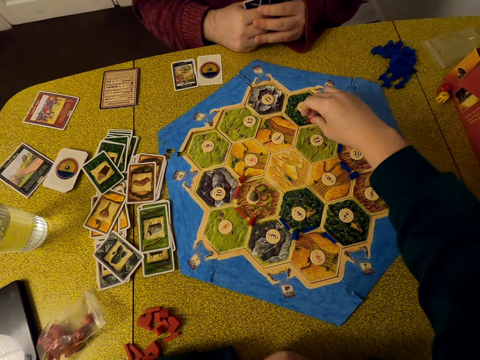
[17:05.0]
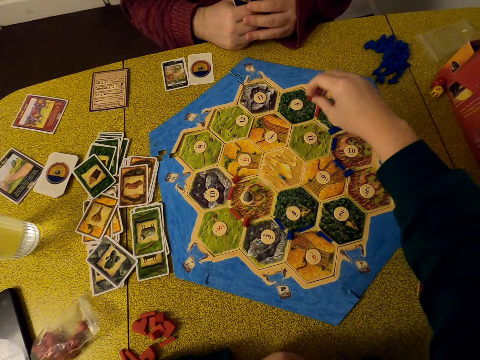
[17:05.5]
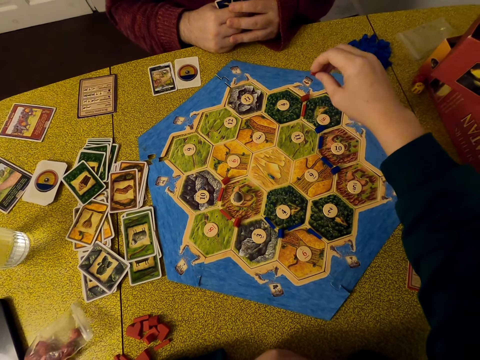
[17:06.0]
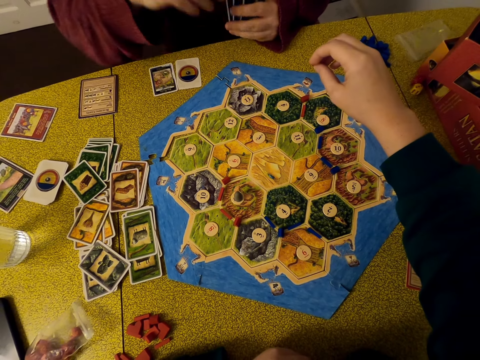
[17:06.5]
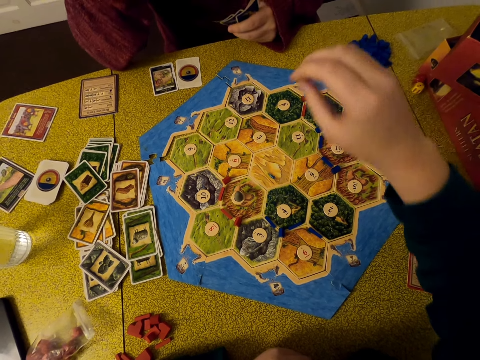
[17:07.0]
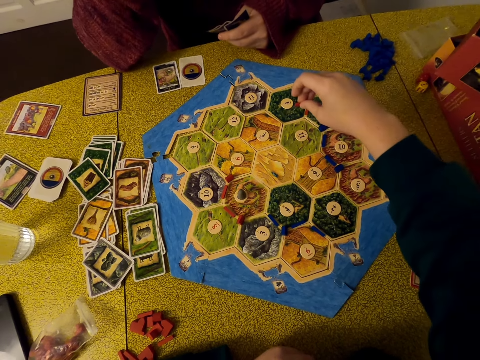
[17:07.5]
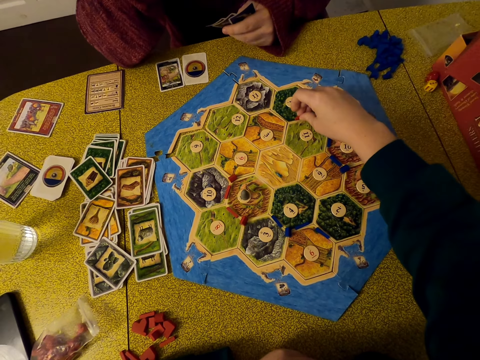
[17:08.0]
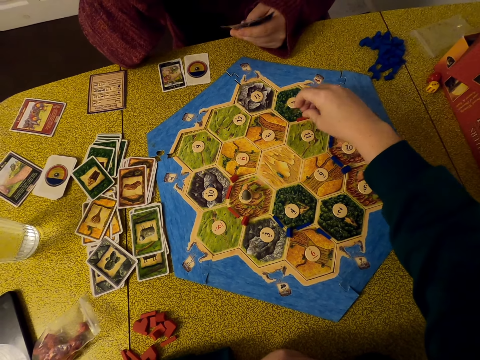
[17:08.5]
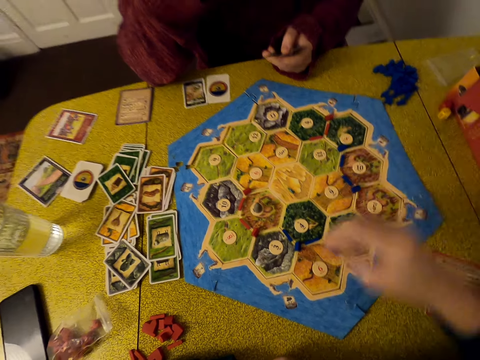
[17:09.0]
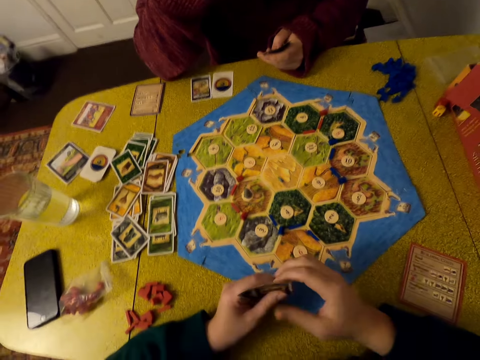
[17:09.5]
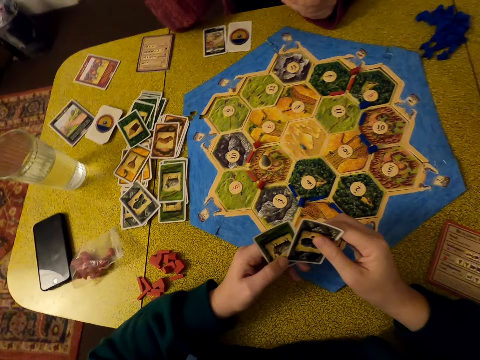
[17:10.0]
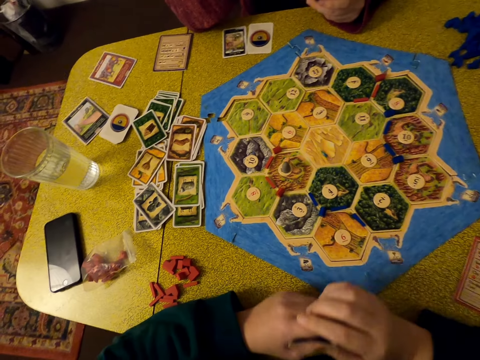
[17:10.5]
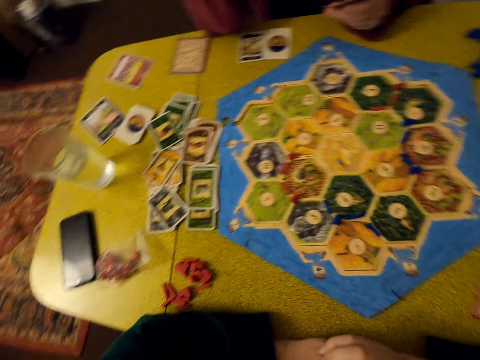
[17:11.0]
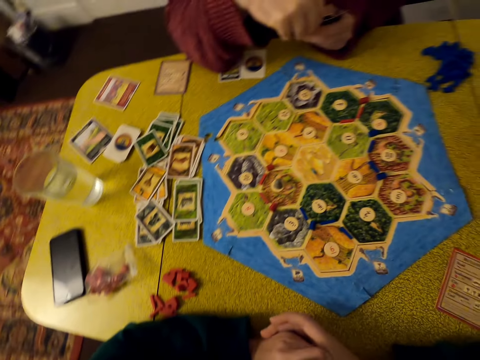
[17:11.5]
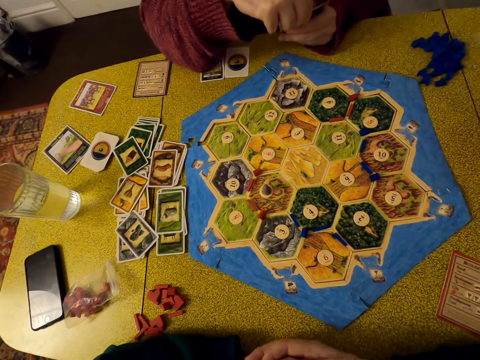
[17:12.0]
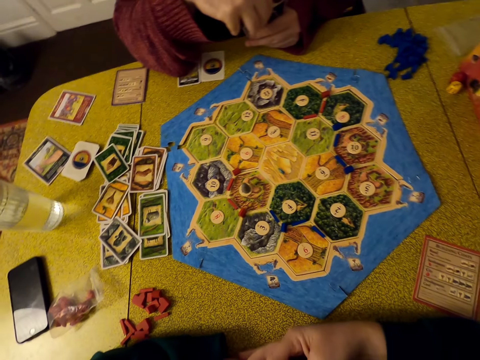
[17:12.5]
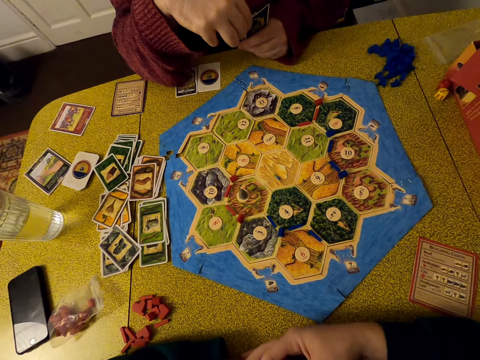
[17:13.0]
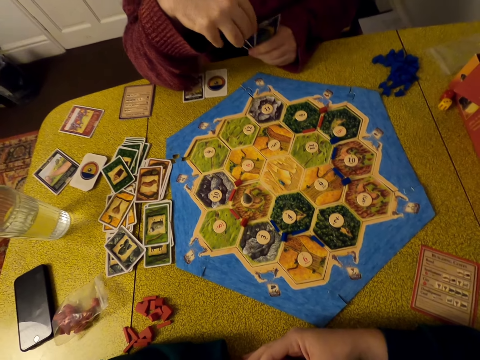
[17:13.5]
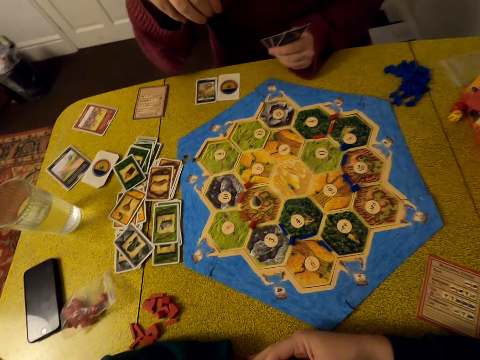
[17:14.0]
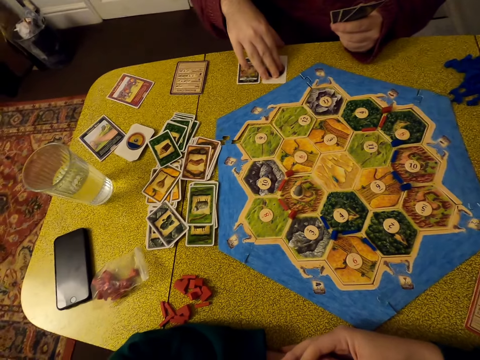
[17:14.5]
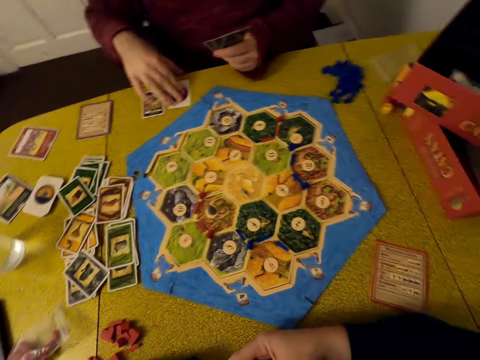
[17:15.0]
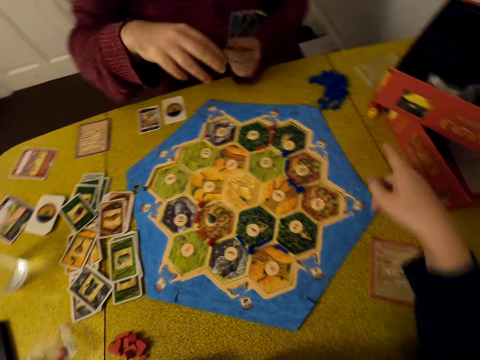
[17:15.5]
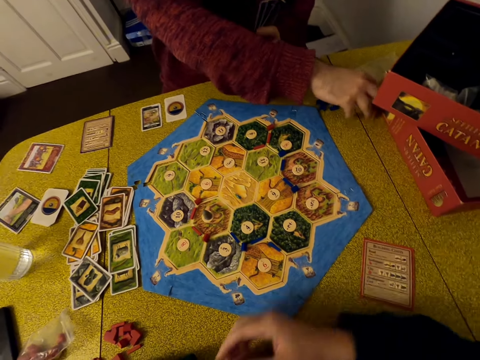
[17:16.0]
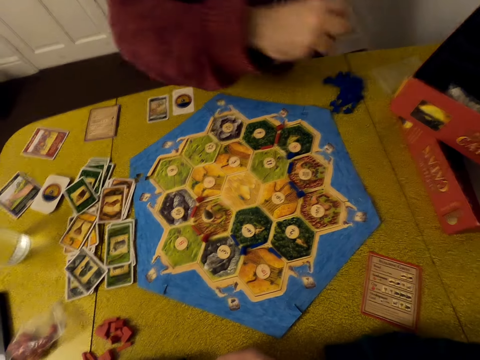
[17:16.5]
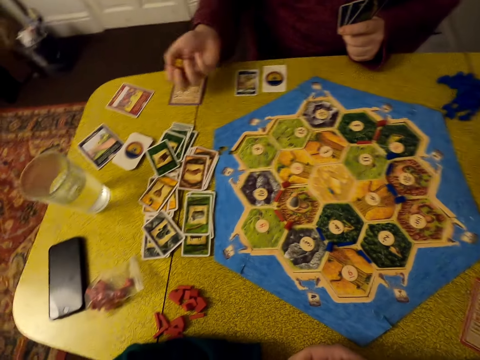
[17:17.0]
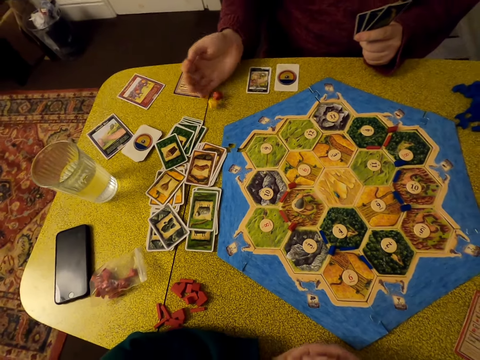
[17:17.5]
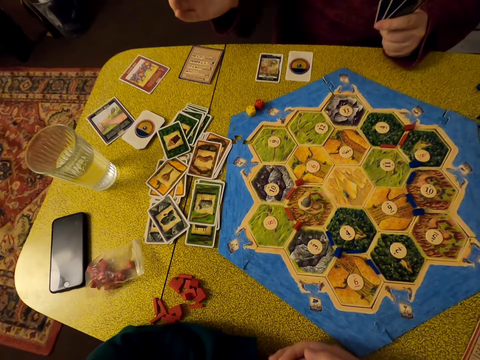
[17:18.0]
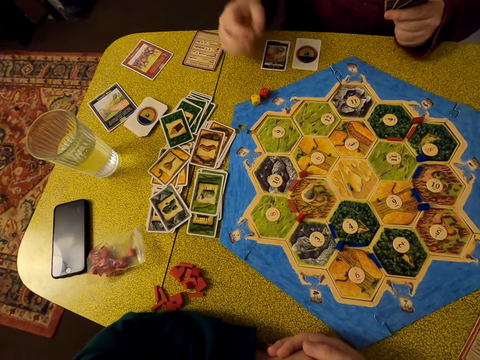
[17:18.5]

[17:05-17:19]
The camera wearer moves a hand on the board and puts bricks on the pattern. A man moves a hand. The camera wearer holds cards and looks around. The man holds cards on the table. The man holds cards on the table again. The man takes a card. The camera wearer moves a hand. The man picks dice on the table. The camera wearer looks around. The man shakes the dice, juggles the dice, puts the dice on the table and drops the dice.

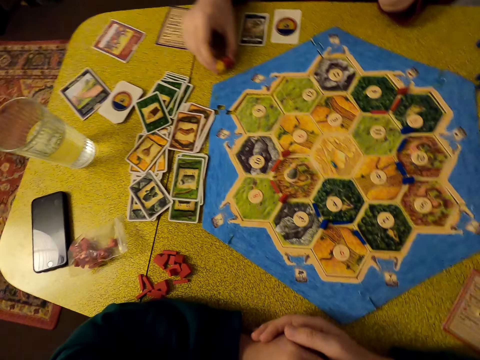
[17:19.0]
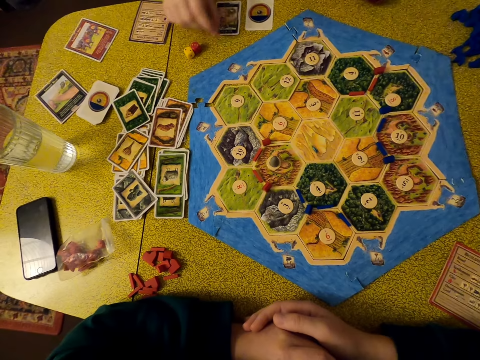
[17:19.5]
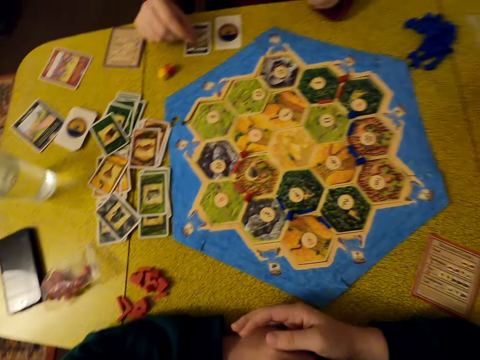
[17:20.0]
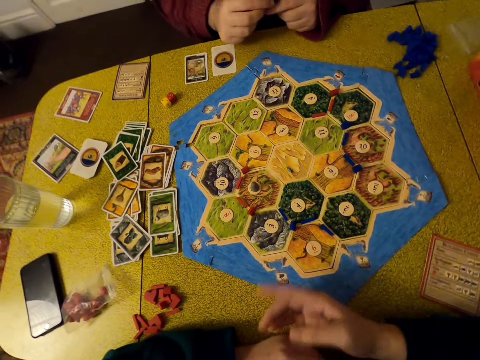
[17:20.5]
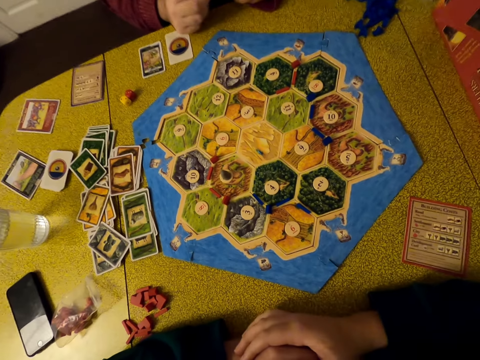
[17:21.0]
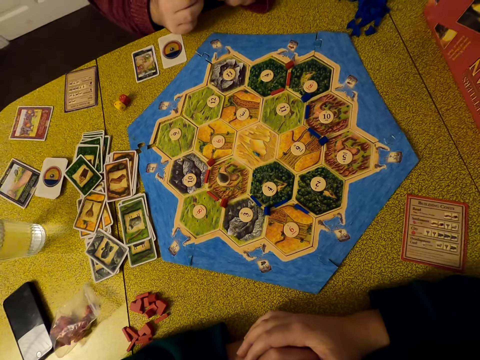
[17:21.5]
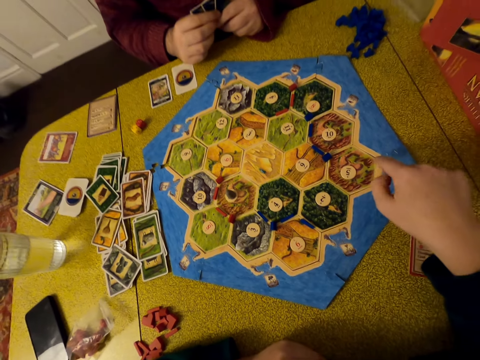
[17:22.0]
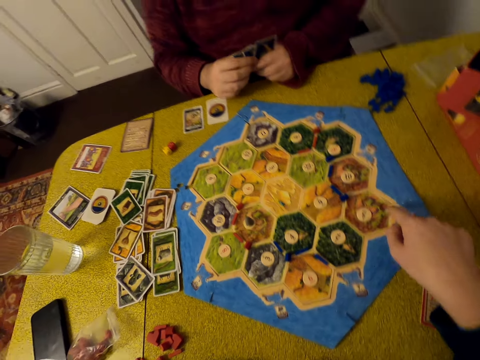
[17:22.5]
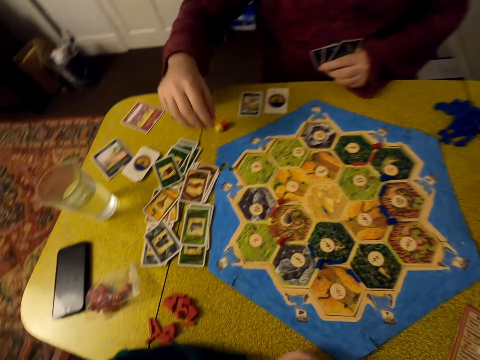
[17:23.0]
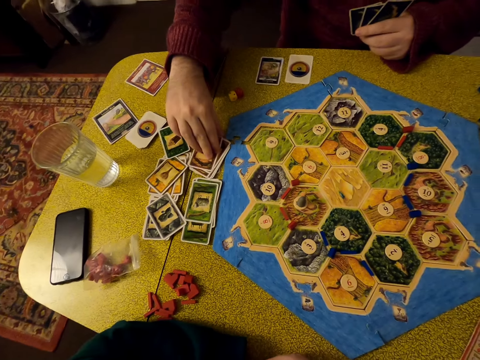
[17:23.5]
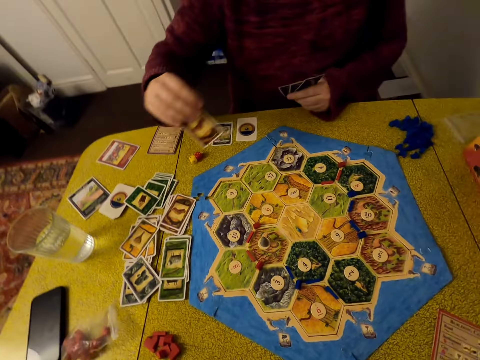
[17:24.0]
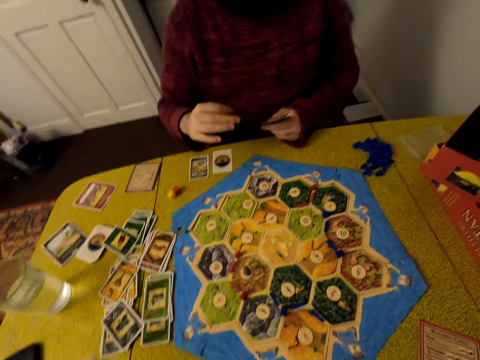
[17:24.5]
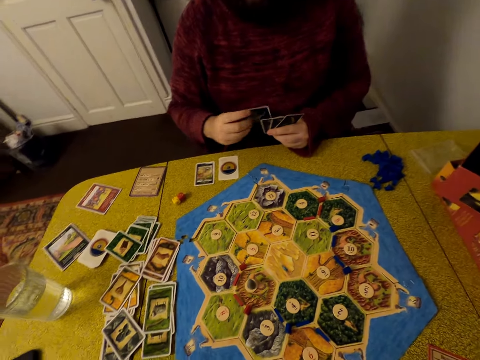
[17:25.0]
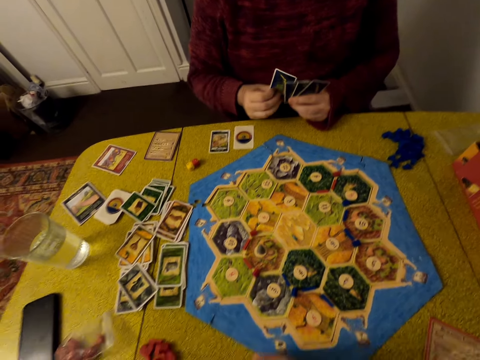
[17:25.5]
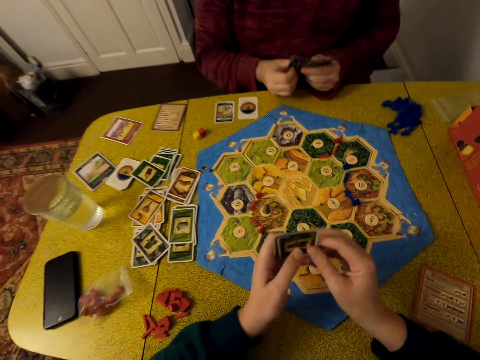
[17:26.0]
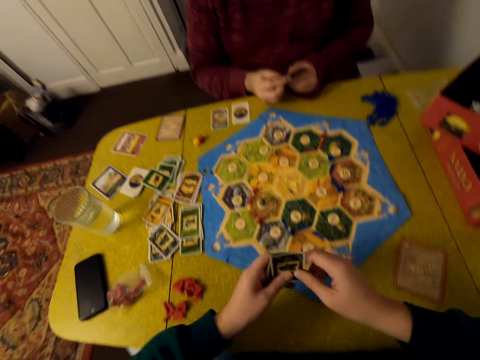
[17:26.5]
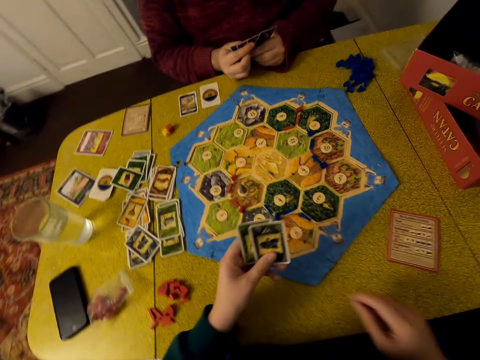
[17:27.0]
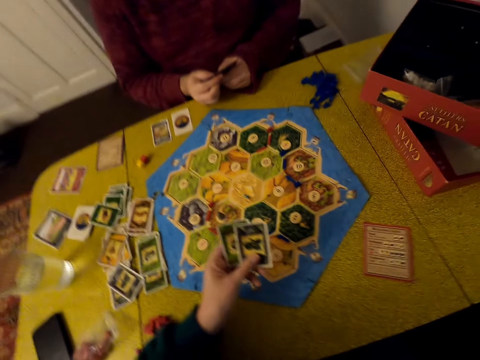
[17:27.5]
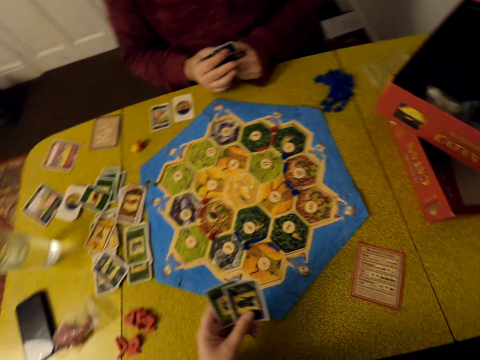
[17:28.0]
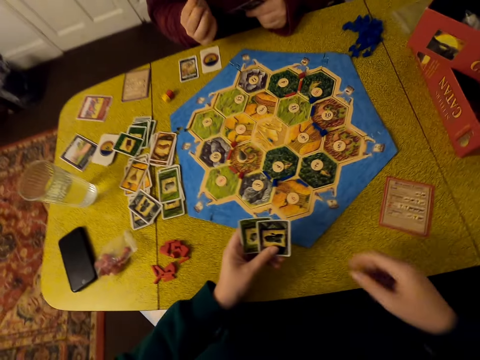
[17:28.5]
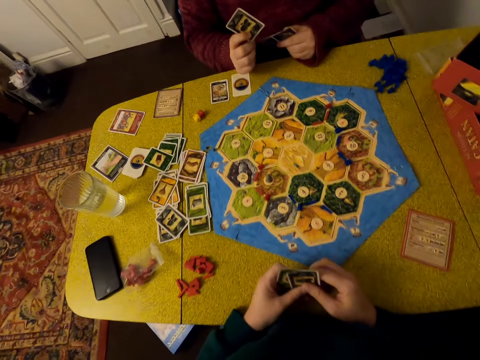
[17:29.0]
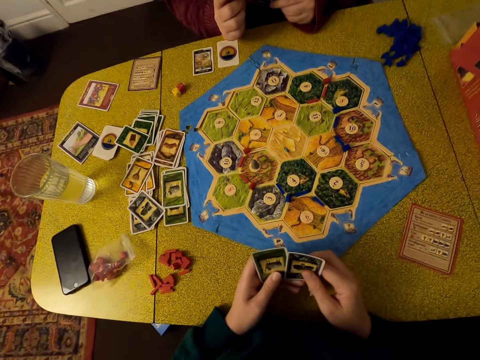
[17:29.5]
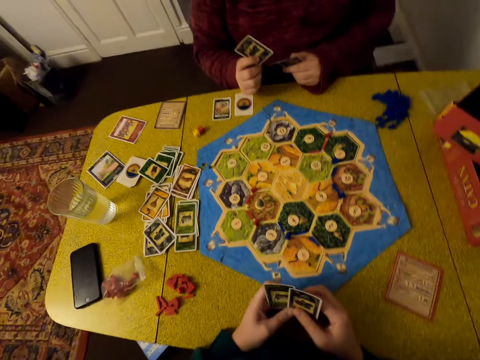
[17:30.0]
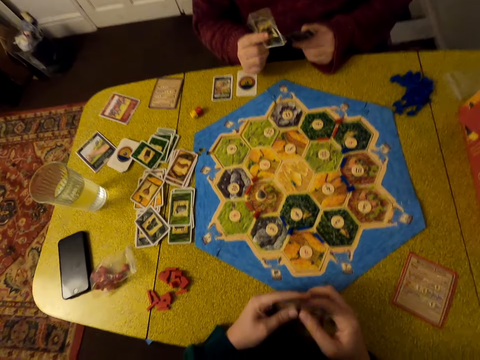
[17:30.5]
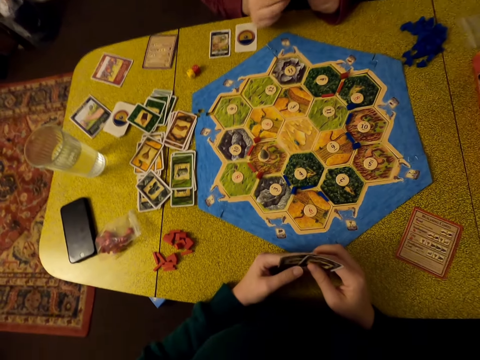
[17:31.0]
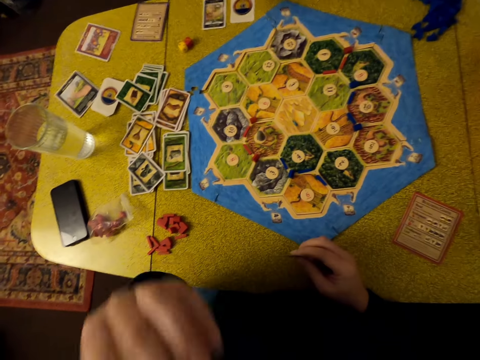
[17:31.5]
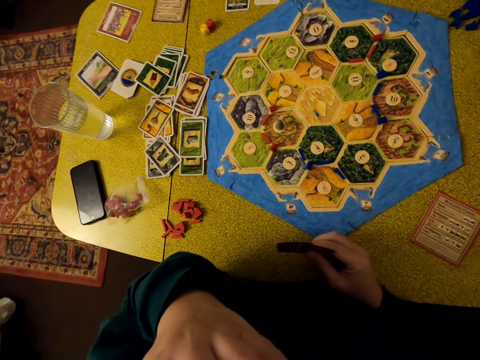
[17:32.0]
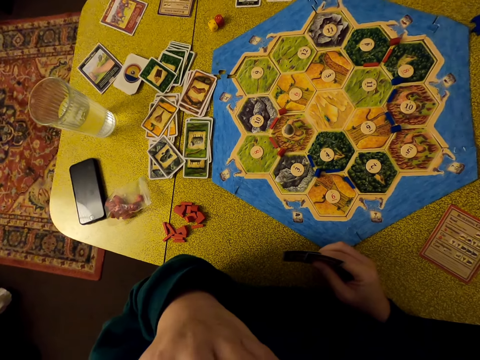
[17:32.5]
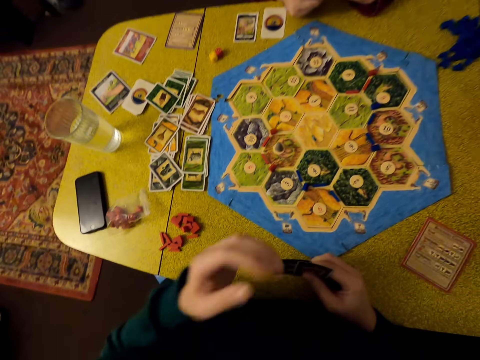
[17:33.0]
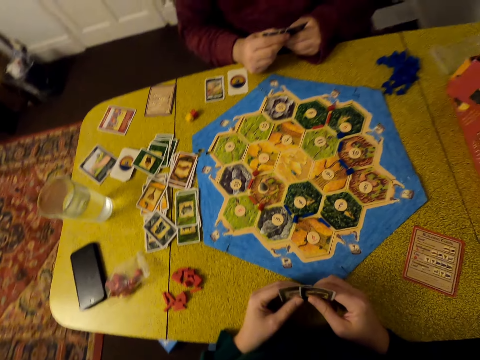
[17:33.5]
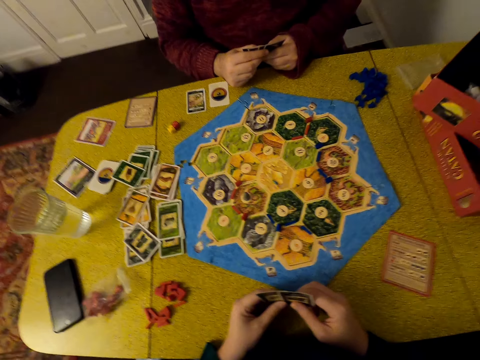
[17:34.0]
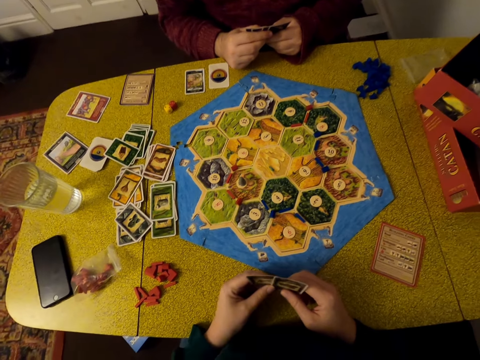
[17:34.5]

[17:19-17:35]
A man displaces the dice from the pattern on the table. The camera wearer uses gestures. The man holds cards. The camera wearer looks around and points on the board. They look around. The man picks a card on the table and holds cards. The camera wearer moves a hand. The man picks a card. The camera wearer looks around, scratches the nose, and holds cards. The man holds cards. The camera wearer looks around.
